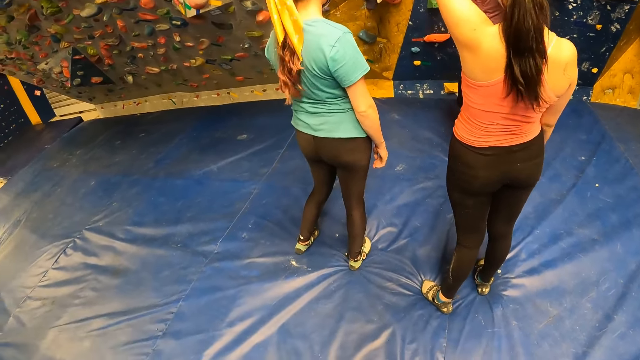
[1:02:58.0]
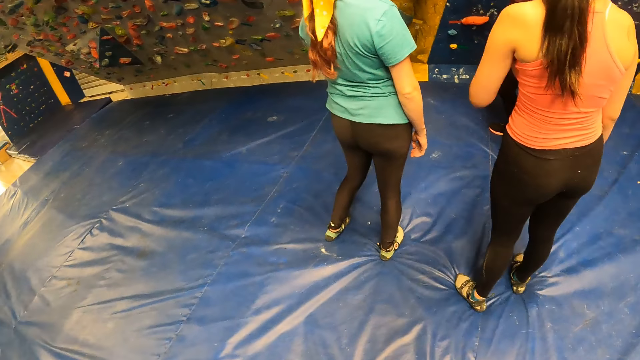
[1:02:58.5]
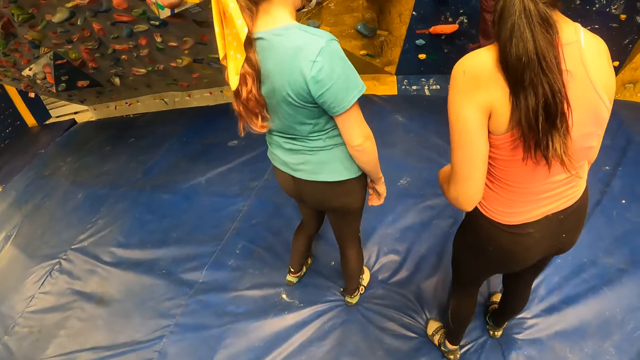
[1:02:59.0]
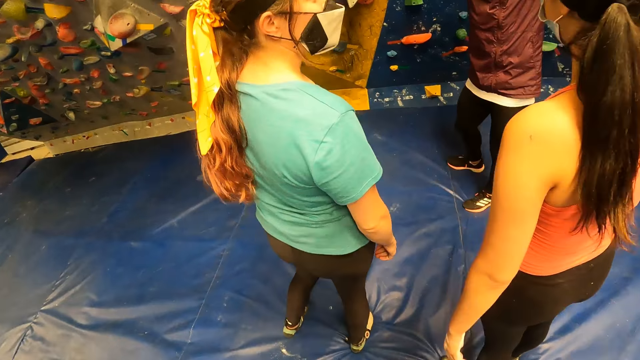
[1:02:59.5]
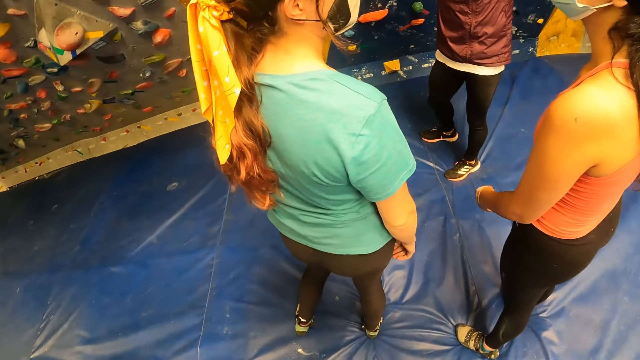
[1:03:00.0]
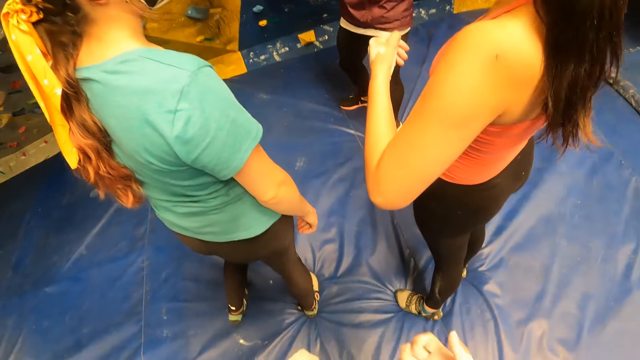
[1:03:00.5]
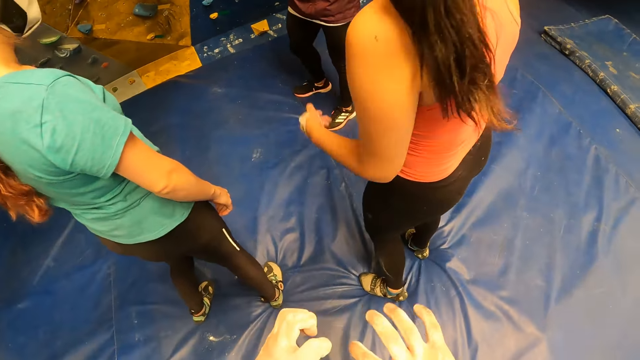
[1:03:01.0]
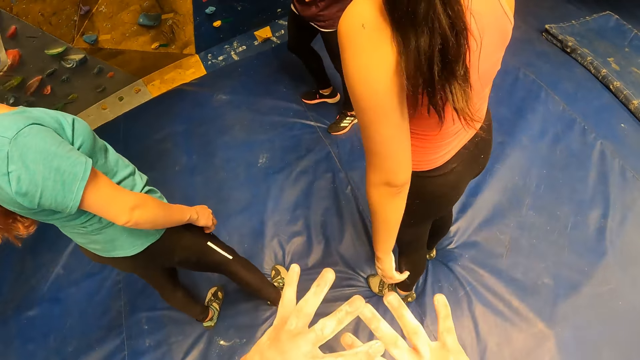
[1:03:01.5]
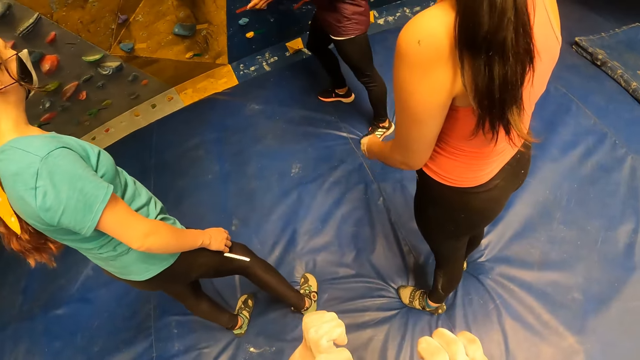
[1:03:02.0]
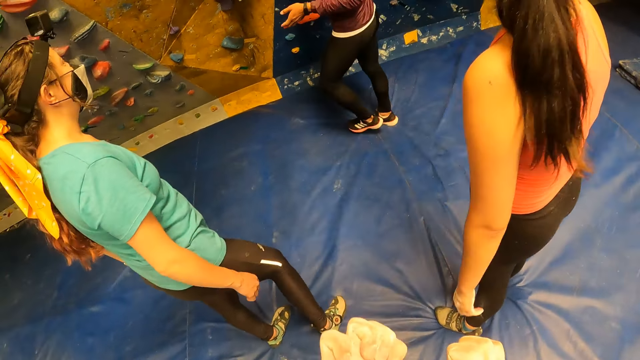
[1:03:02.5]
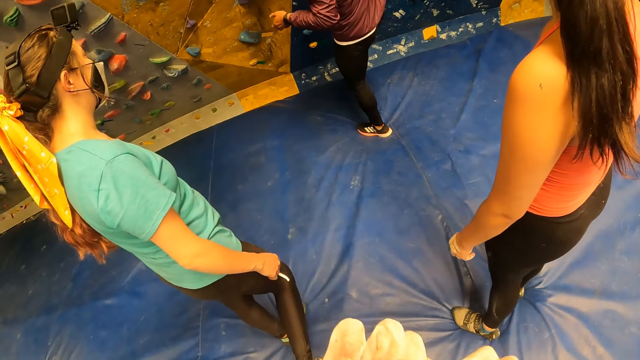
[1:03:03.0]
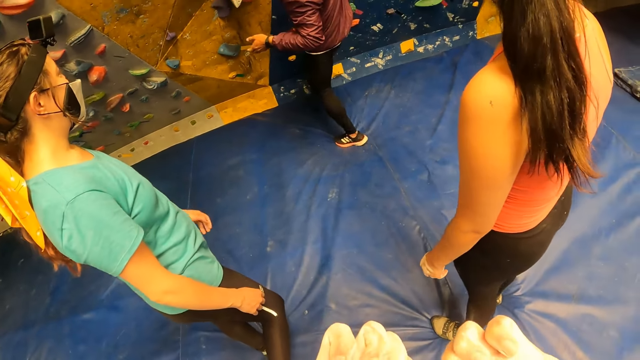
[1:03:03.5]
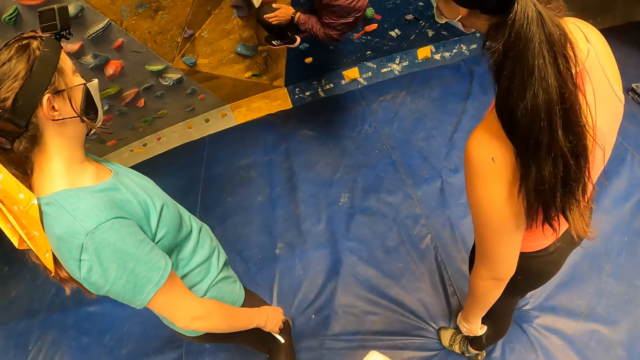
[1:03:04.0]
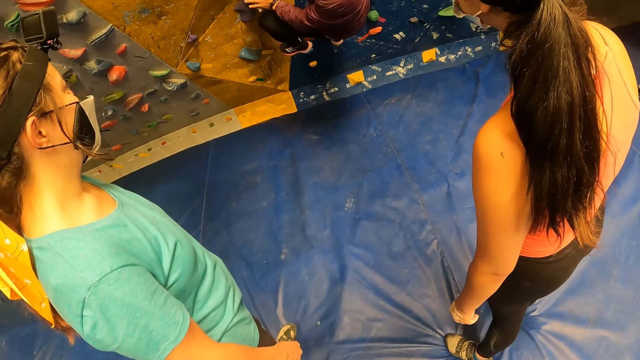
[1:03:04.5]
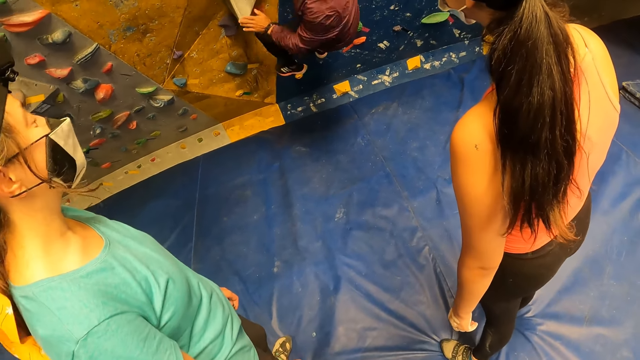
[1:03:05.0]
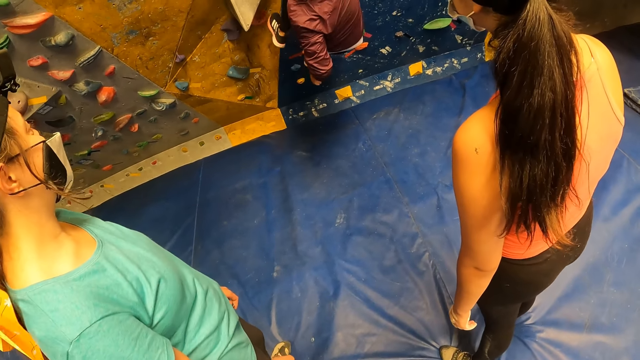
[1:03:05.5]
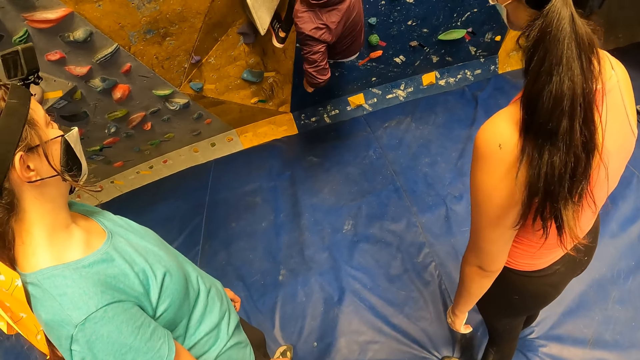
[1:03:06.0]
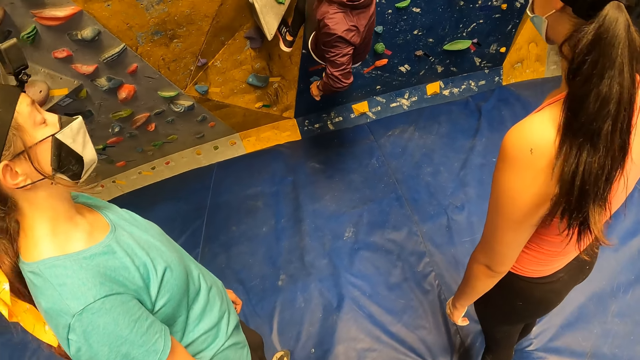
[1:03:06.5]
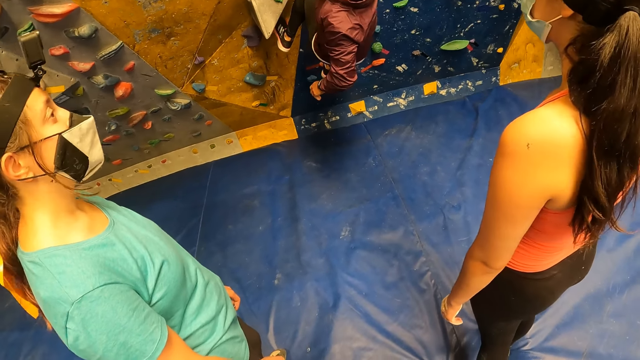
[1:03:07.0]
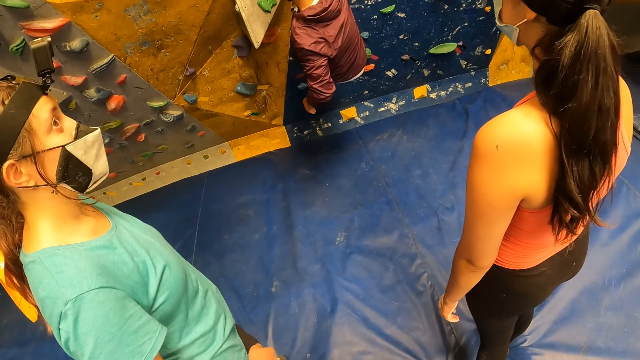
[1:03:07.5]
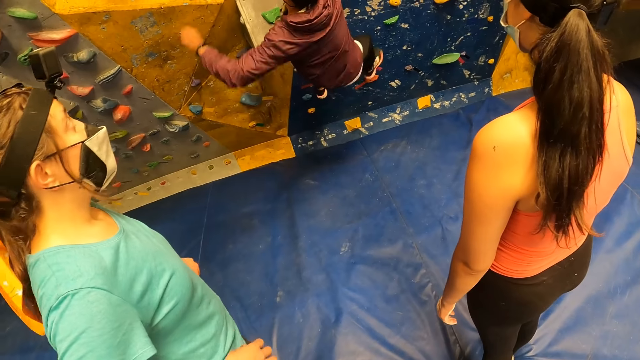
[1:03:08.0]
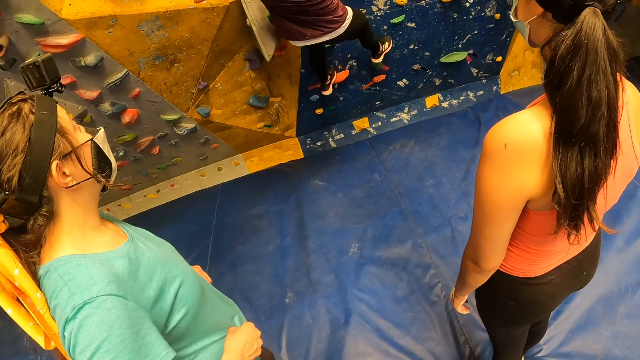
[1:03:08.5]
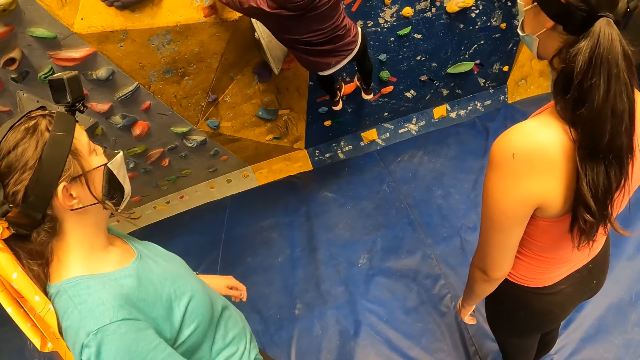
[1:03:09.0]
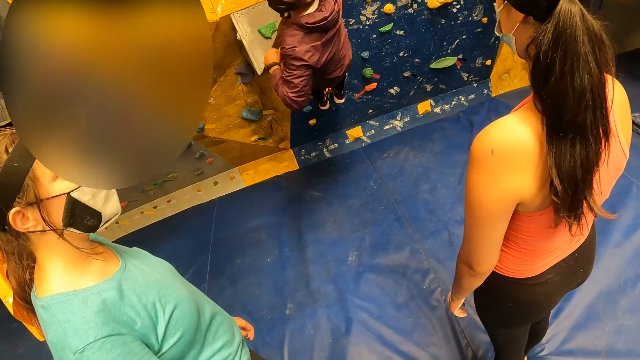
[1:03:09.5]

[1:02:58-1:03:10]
The camera wearer moves closer to a man, a lady and another lady. They stretch out hands. The man climbs up the wall. The camera wearer looks at the man.

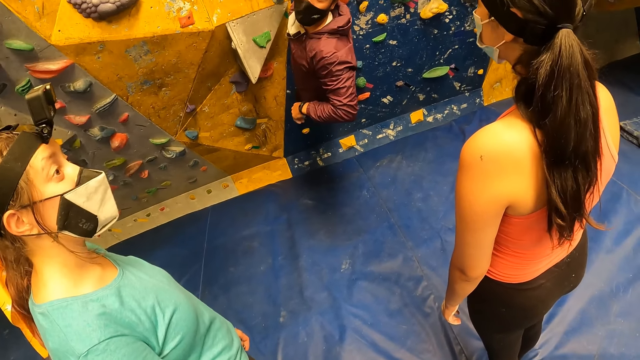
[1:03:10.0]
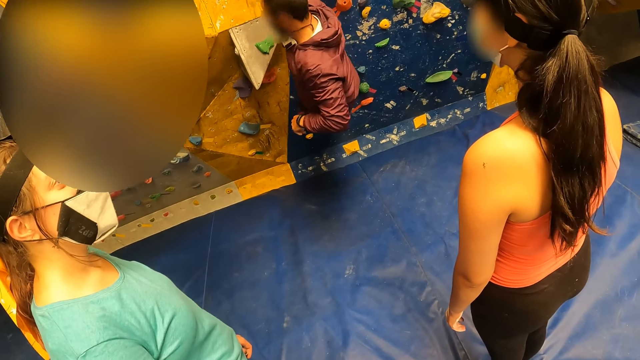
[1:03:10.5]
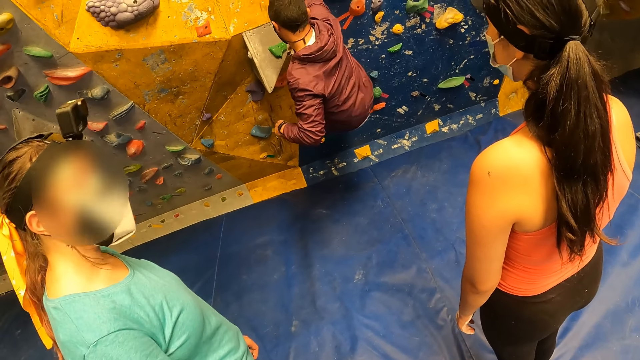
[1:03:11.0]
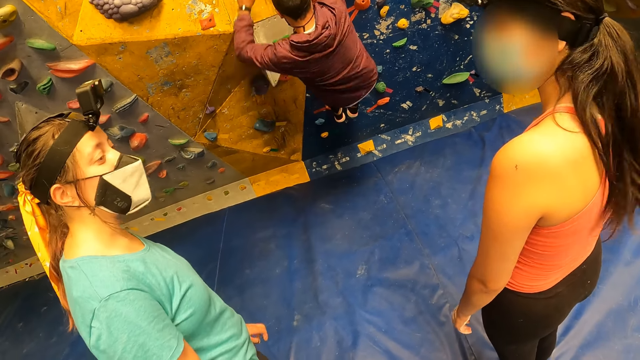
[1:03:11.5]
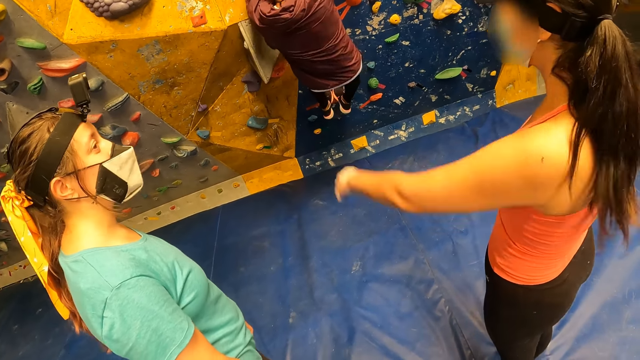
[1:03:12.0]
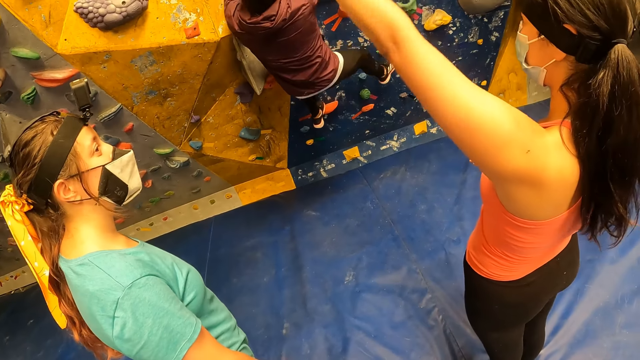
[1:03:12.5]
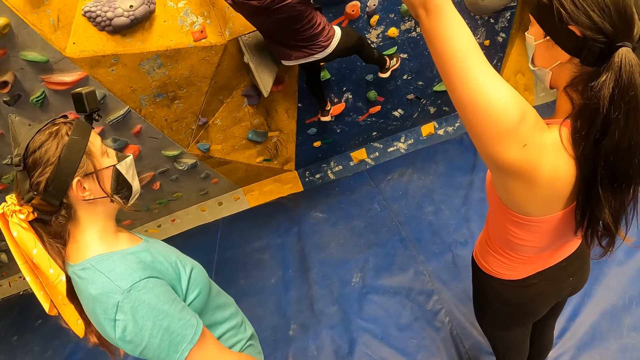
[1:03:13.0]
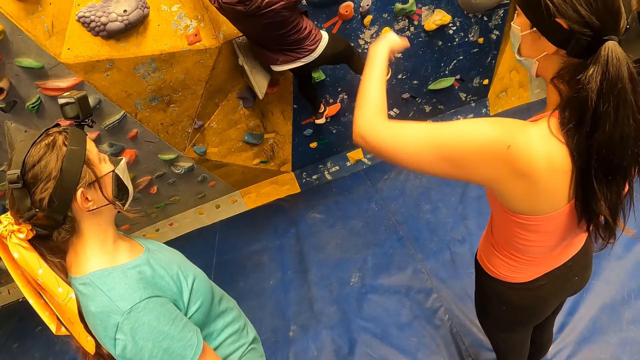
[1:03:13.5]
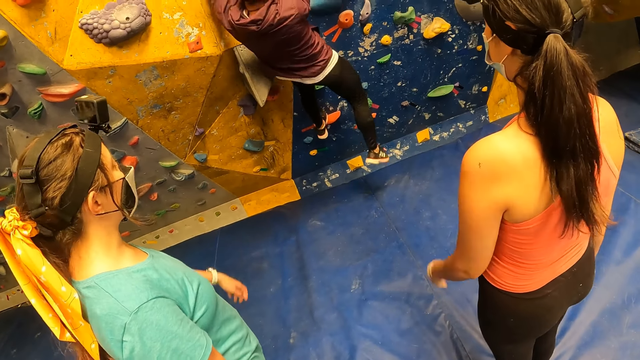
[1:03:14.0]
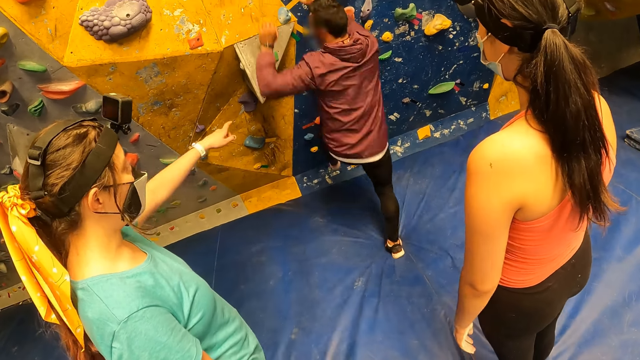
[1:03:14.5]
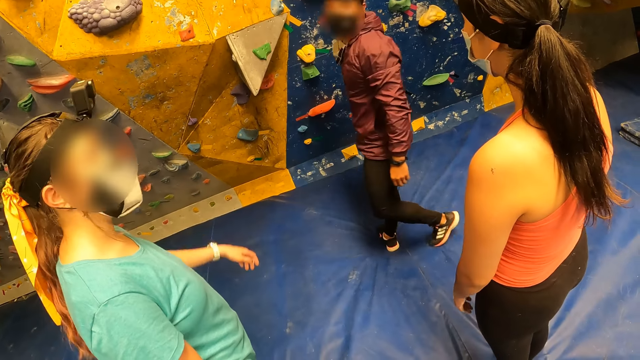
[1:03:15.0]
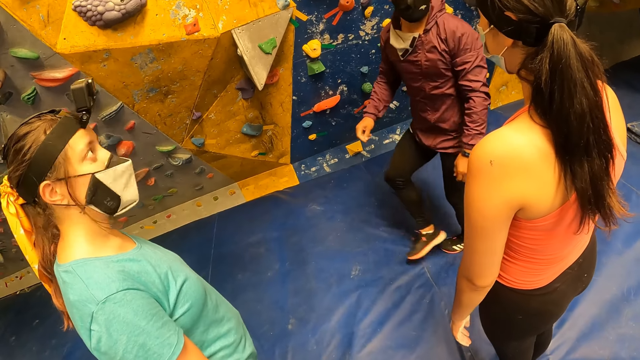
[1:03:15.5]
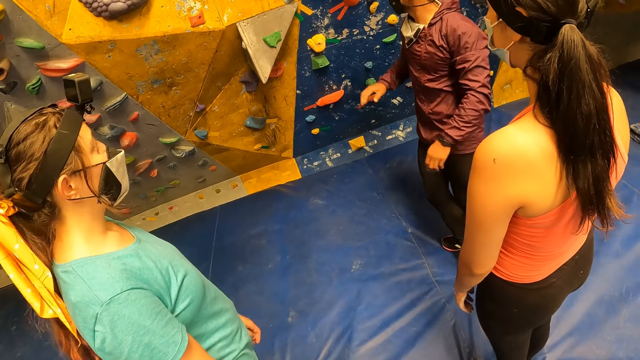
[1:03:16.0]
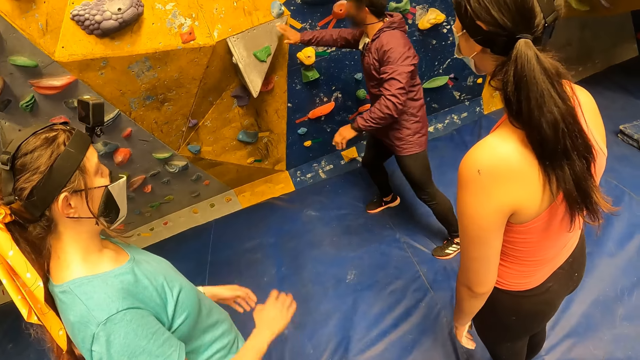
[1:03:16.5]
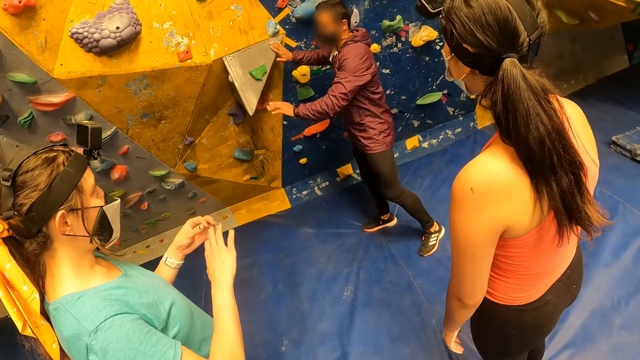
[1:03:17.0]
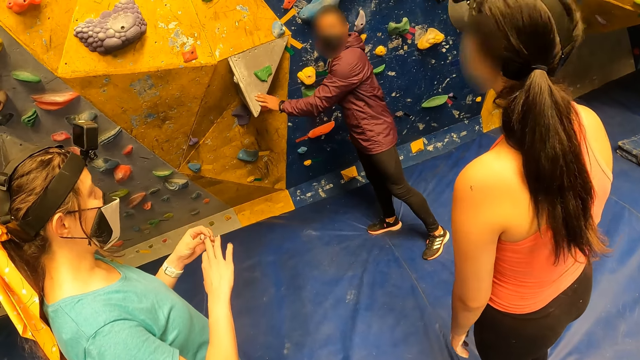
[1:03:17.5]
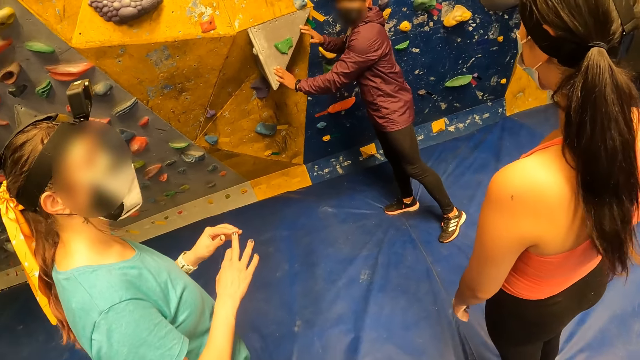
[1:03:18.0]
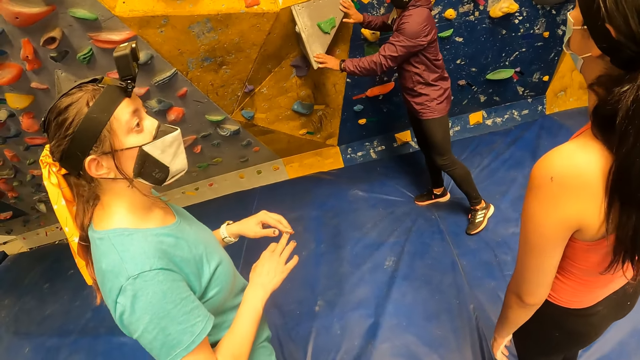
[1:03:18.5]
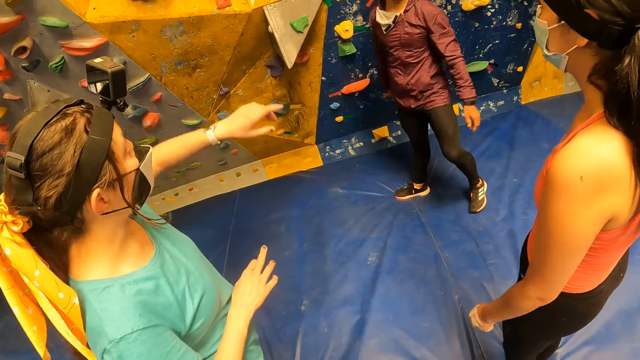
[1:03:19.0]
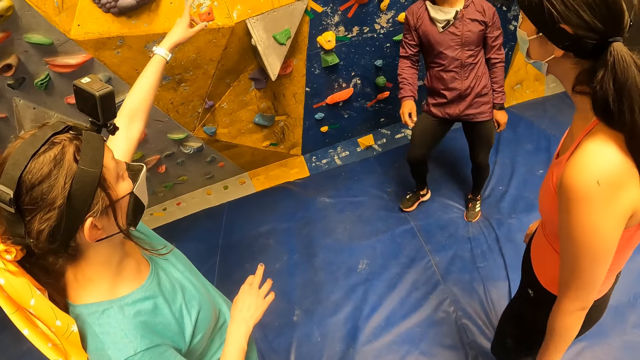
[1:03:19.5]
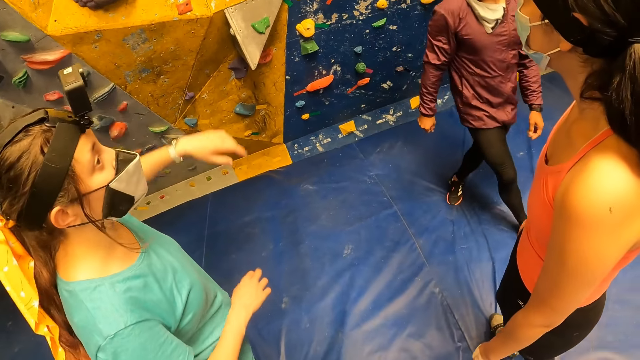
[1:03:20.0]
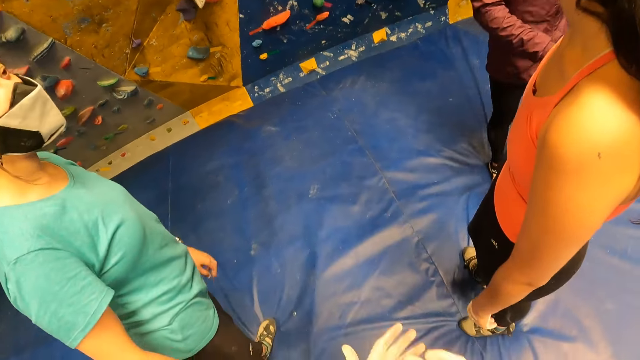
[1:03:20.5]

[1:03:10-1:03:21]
The camera wearer looks at a man and gets off the wall. Another man touches the climbing hold with his right hand. The other man touches the climbing hold with his left hand. The other man touches the climbing hold with both hands. The other man walks in the room.
